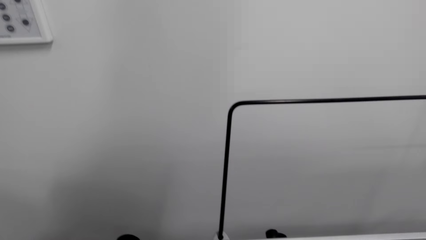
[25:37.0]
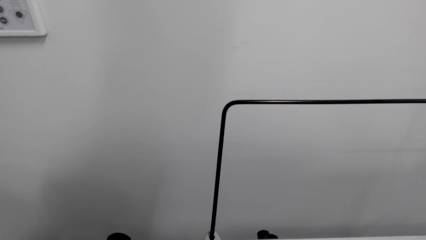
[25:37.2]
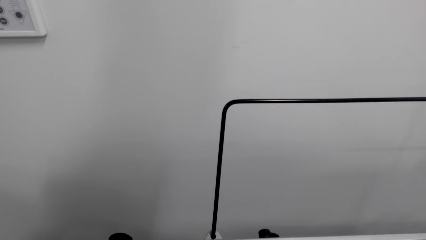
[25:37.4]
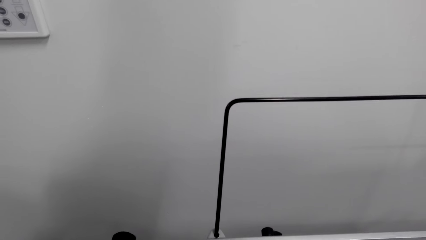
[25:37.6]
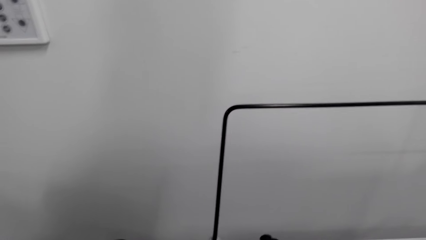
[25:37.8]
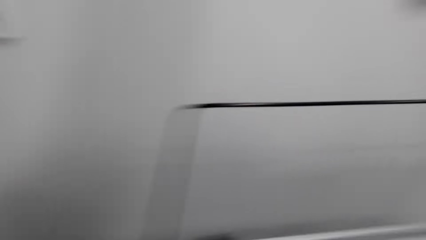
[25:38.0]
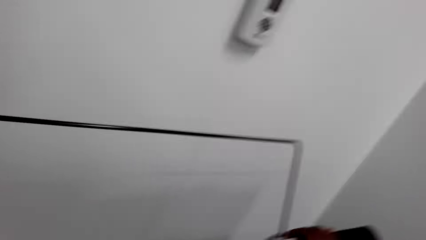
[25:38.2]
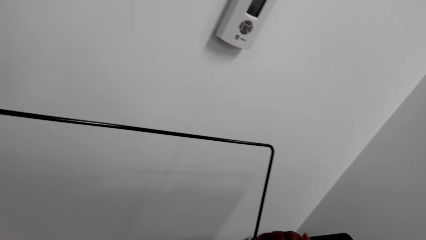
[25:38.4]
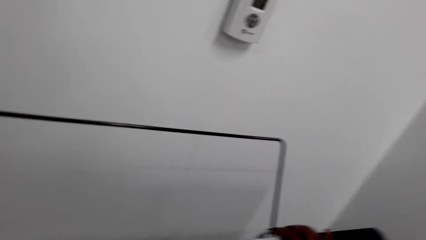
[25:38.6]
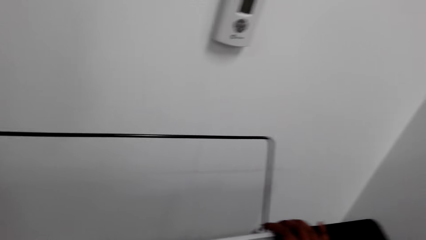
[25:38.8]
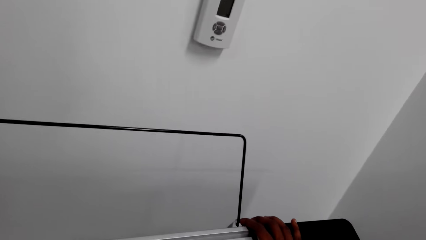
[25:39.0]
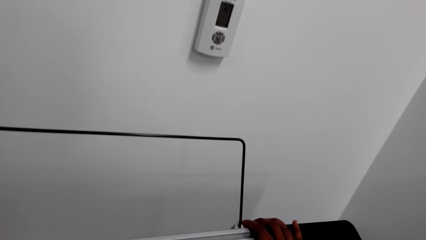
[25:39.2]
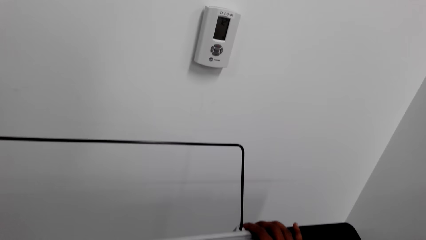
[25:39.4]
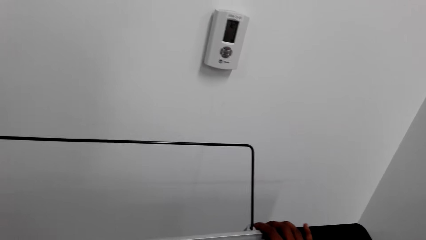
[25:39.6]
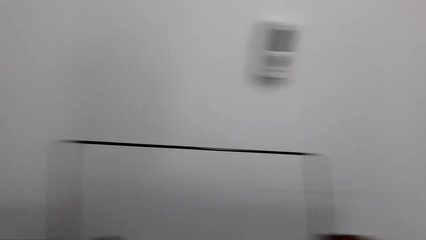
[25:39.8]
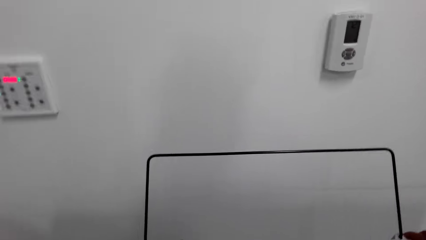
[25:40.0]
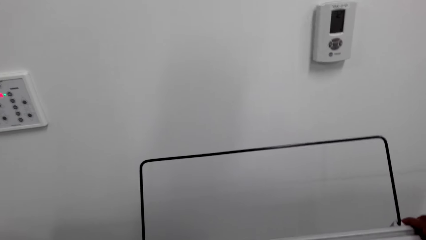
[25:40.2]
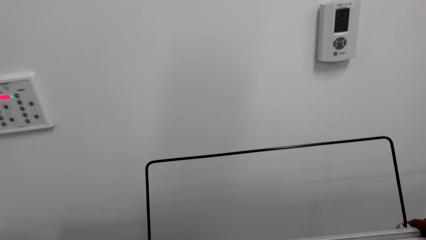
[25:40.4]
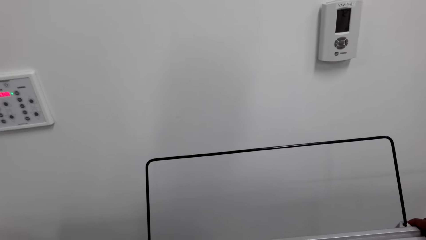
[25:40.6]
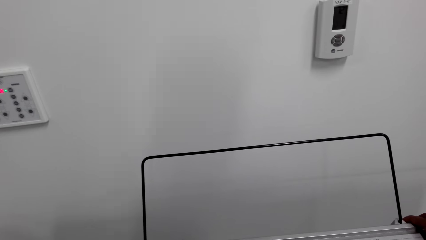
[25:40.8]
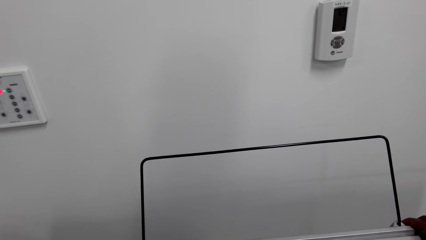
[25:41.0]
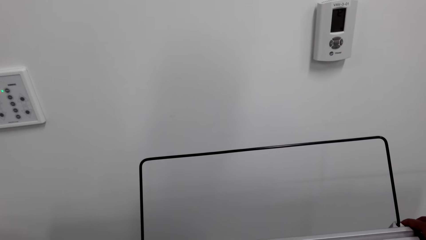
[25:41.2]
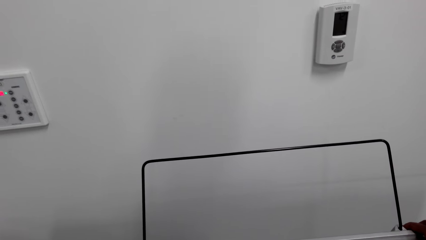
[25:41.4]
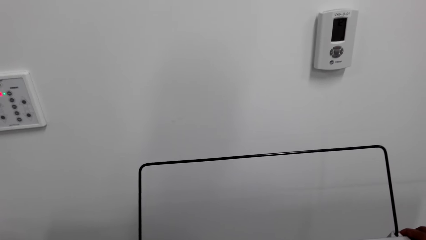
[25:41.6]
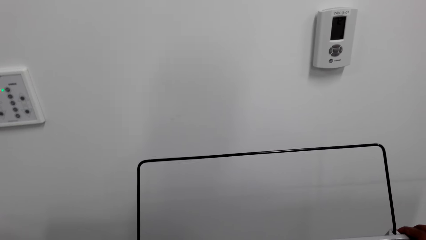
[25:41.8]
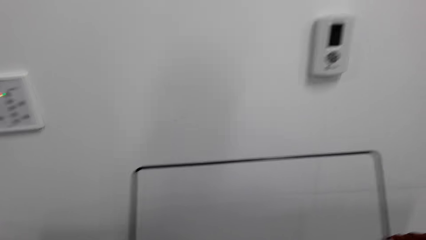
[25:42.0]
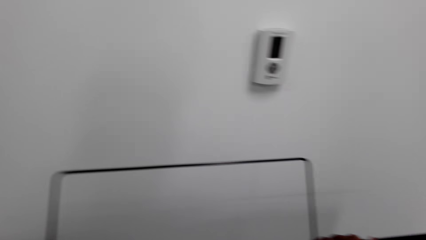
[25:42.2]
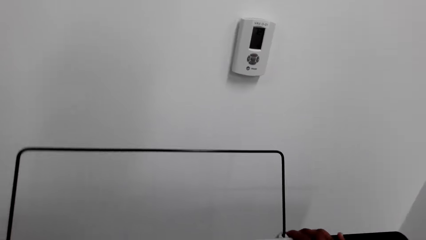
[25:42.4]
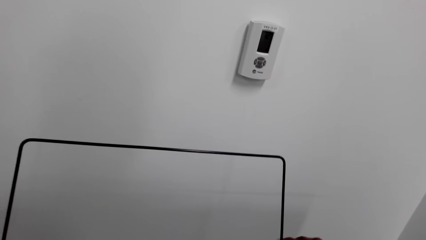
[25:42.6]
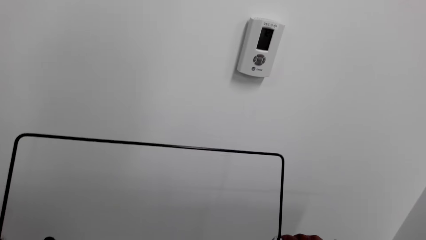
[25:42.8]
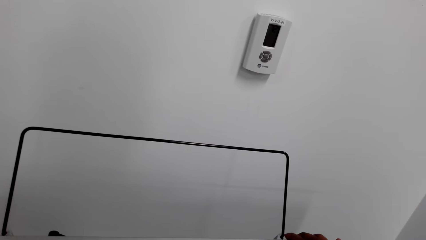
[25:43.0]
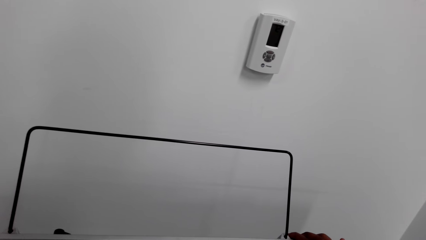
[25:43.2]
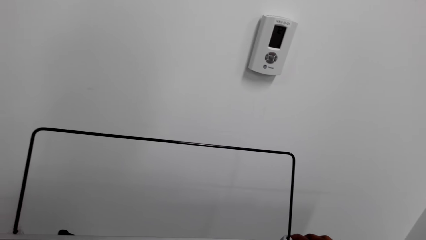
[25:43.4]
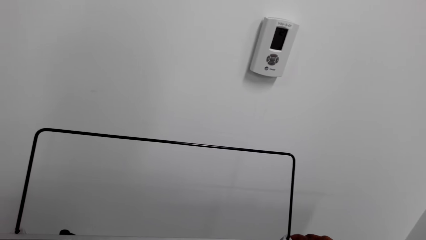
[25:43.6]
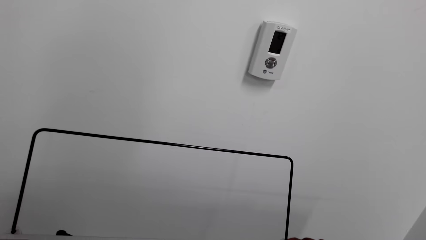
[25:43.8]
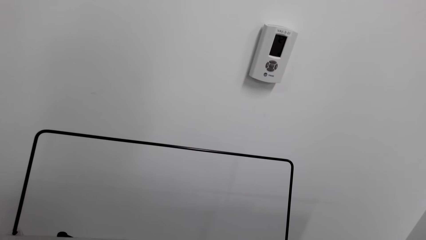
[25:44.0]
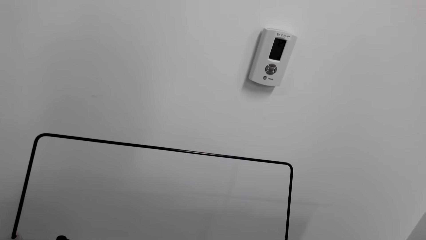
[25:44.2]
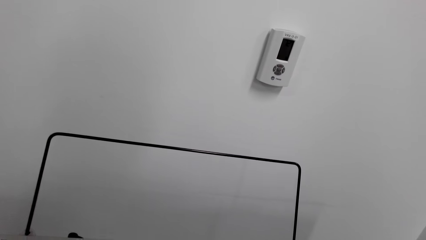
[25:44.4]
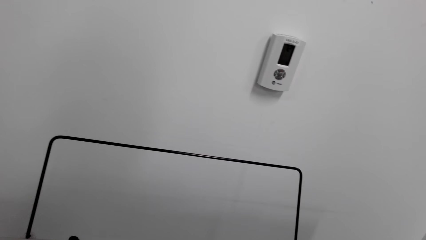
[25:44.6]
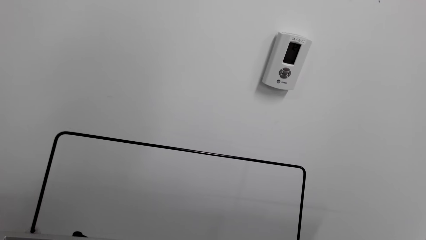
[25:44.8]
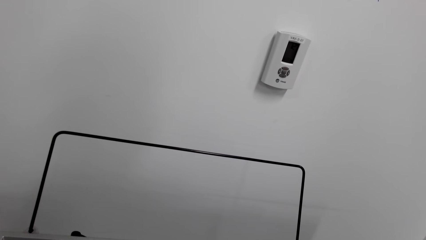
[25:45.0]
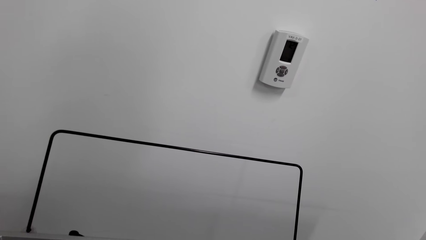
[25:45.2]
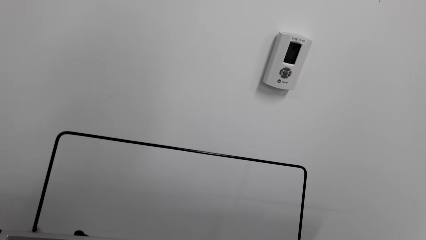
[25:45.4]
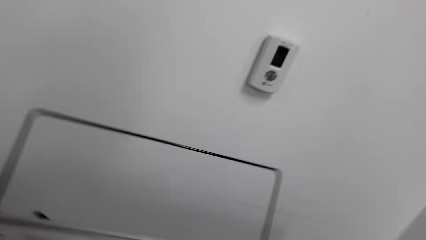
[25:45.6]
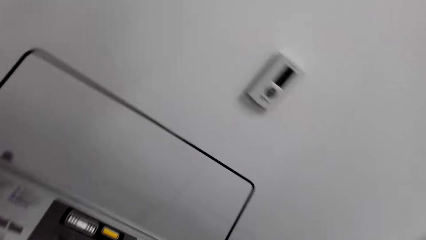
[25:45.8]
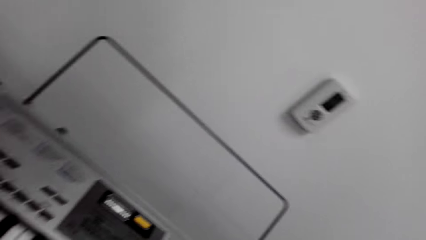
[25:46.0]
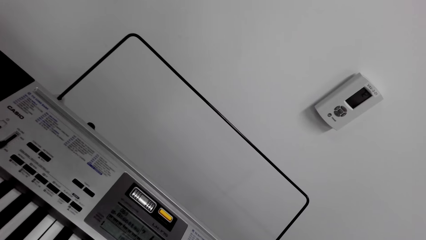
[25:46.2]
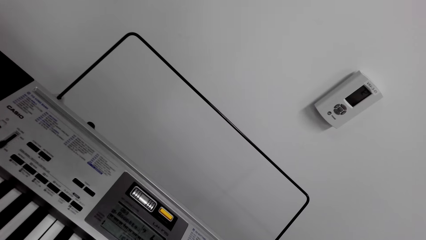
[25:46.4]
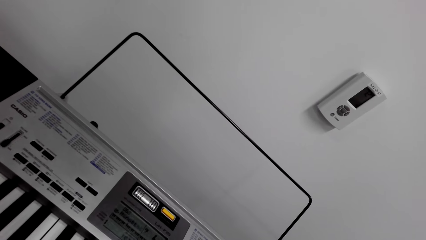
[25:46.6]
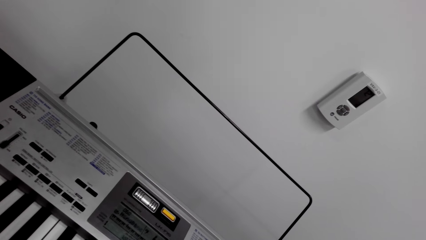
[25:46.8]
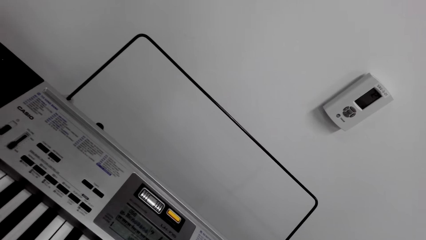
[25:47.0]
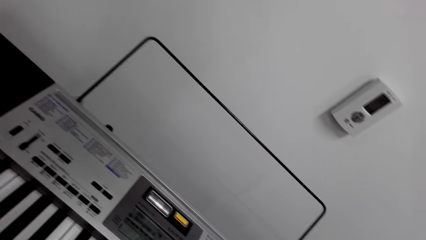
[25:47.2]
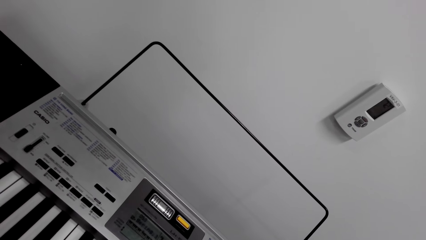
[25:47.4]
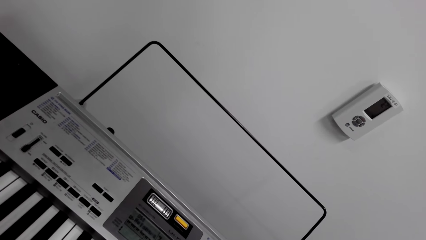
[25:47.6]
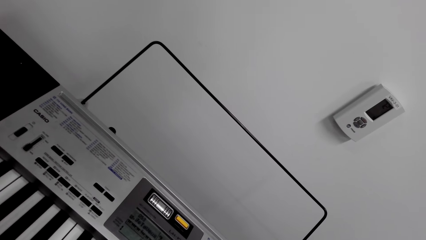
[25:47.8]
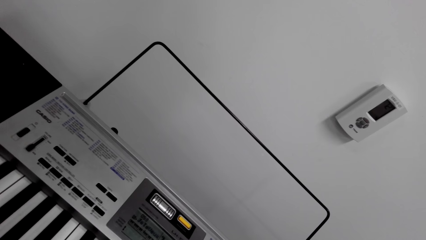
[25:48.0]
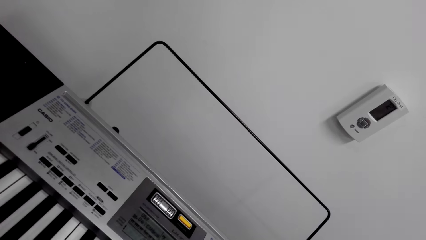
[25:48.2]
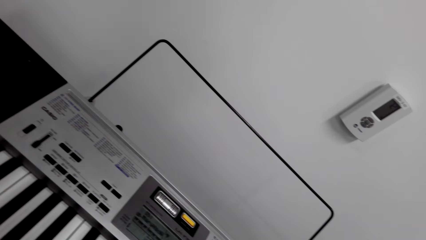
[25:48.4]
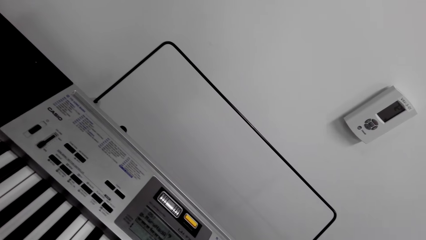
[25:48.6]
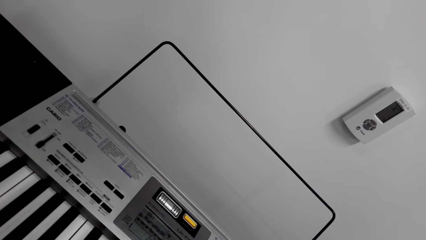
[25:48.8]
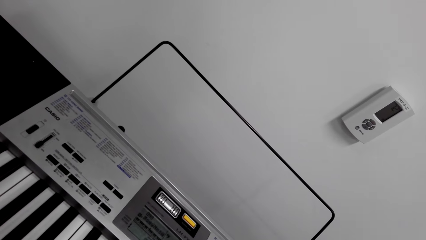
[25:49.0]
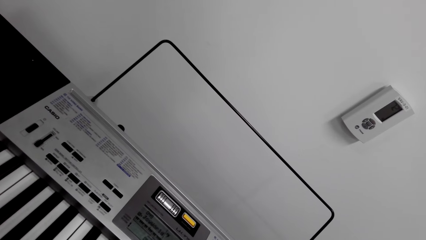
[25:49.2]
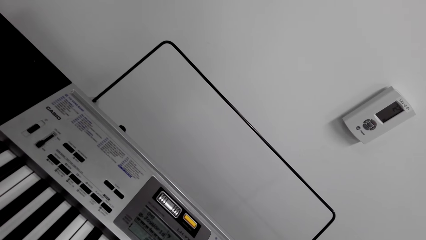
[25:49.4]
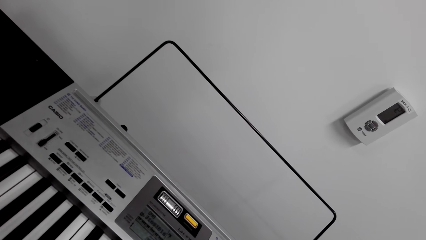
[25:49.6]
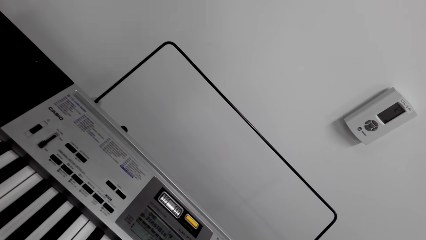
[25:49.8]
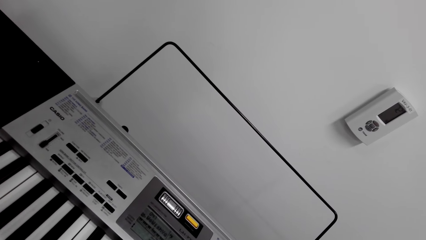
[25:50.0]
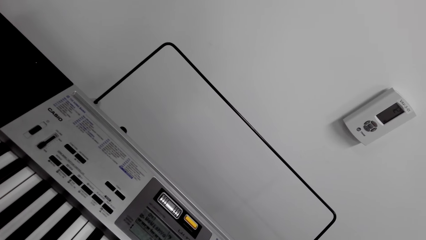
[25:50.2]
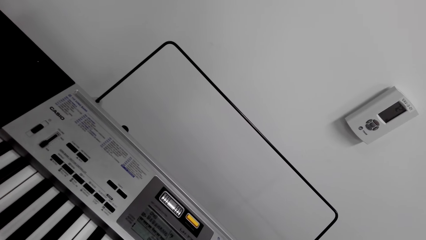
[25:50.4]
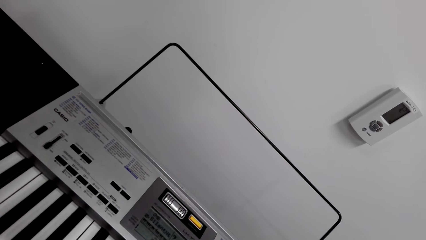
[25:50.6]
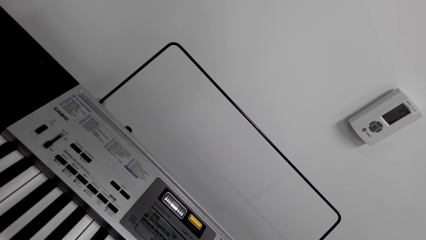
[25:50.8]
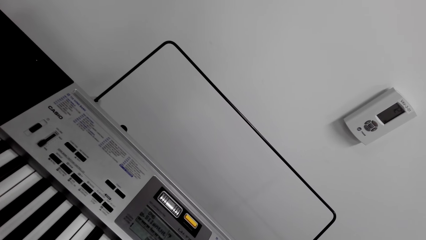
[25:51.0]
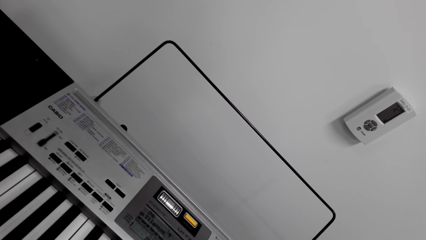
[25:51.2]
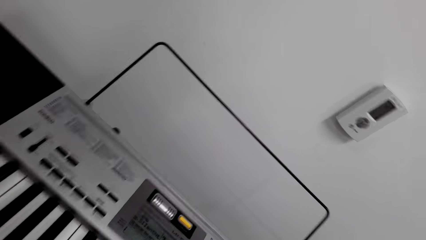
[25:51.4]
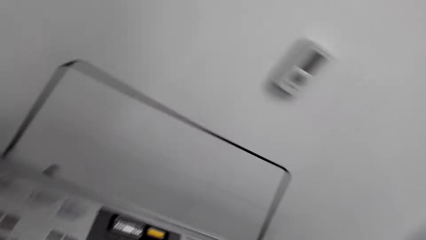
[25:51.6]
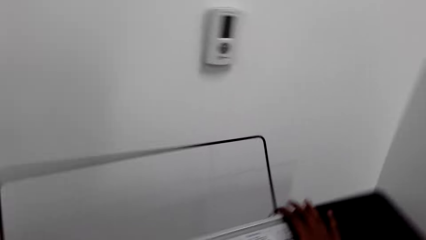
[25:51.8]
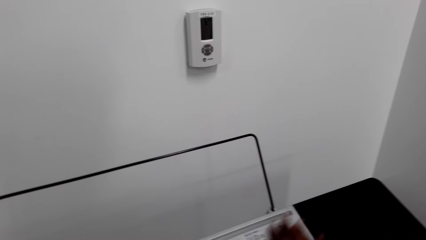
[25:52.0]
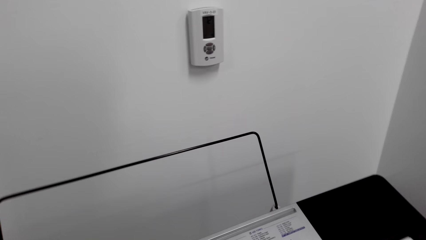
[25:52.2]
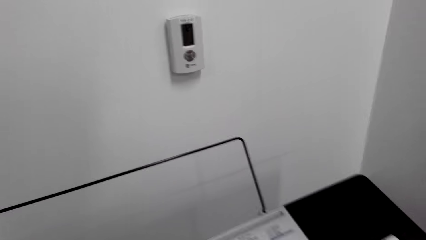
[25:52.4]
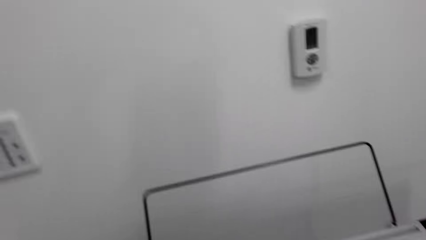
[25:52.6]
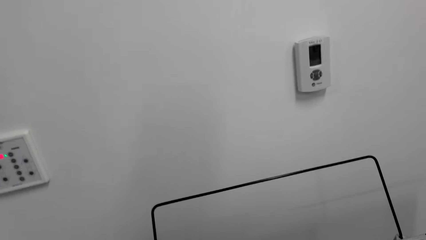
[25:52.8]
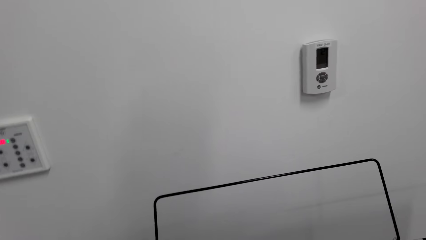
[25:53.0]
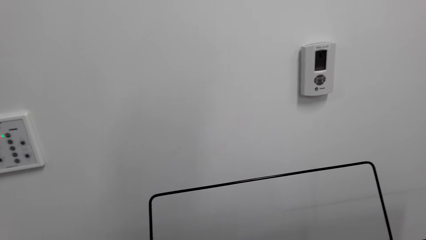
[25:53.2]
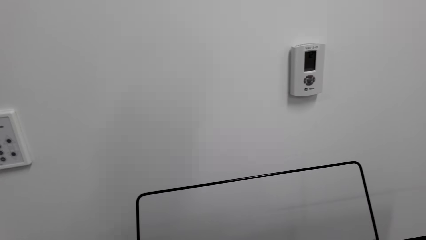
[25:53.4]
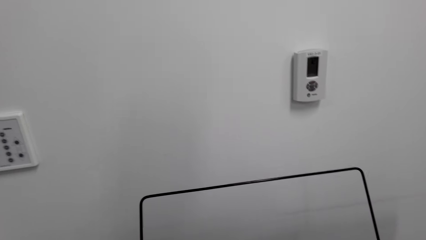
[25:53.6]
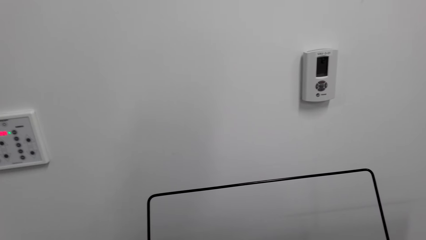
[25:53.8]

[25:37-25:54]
The camera wearer touches the piano. They look at the piano.
